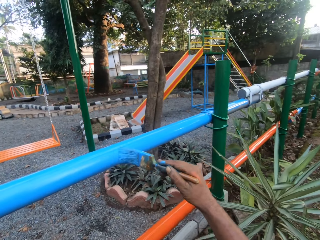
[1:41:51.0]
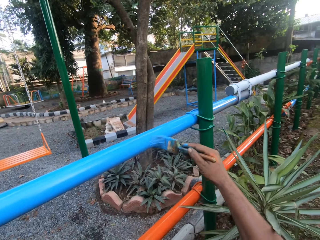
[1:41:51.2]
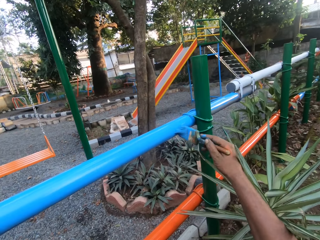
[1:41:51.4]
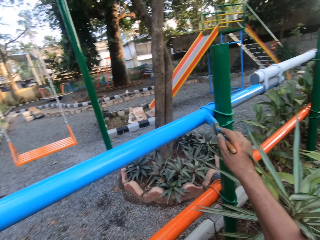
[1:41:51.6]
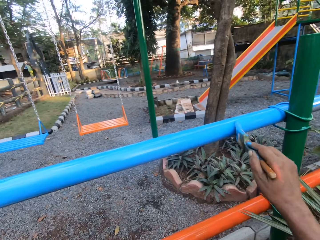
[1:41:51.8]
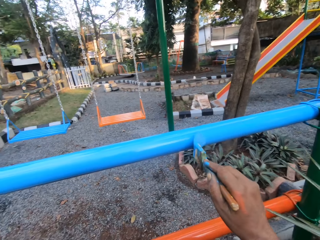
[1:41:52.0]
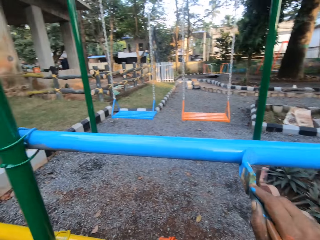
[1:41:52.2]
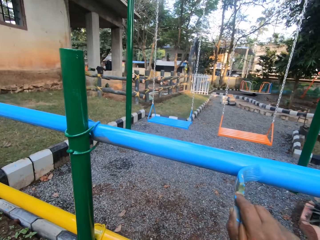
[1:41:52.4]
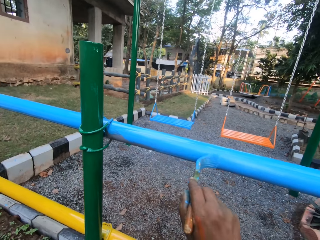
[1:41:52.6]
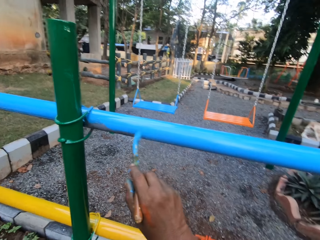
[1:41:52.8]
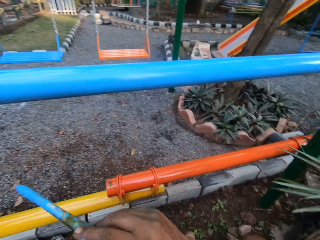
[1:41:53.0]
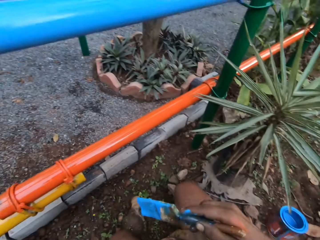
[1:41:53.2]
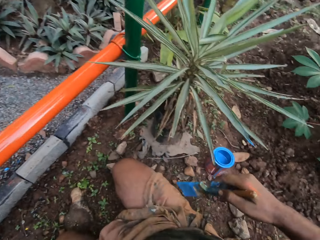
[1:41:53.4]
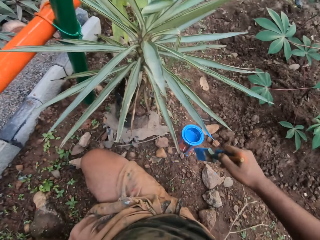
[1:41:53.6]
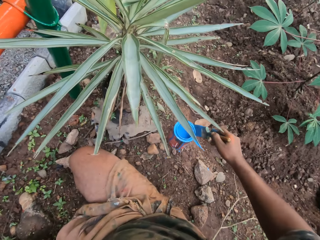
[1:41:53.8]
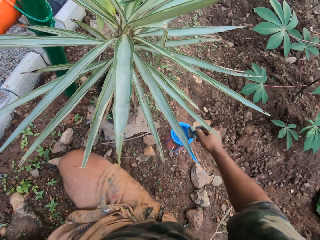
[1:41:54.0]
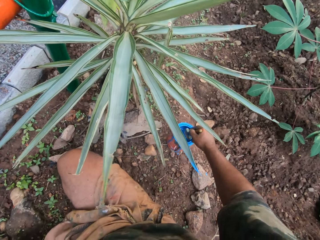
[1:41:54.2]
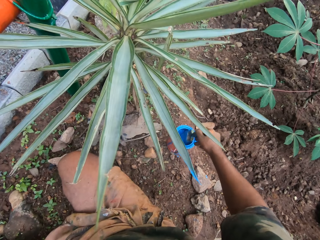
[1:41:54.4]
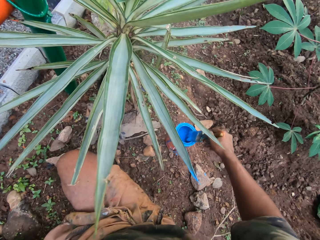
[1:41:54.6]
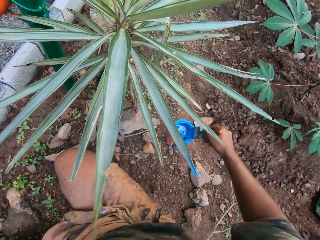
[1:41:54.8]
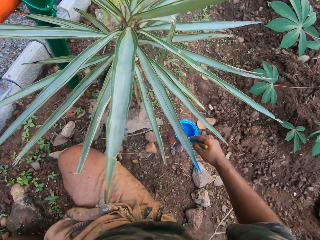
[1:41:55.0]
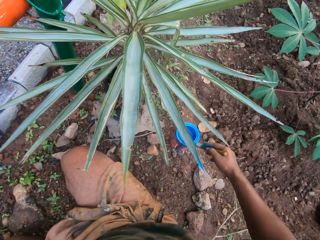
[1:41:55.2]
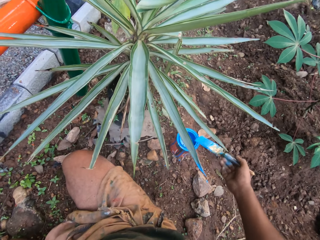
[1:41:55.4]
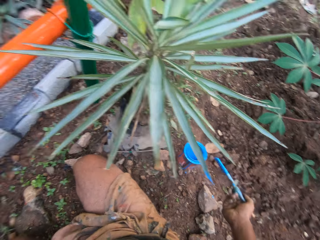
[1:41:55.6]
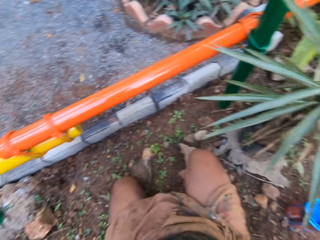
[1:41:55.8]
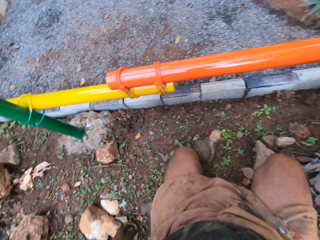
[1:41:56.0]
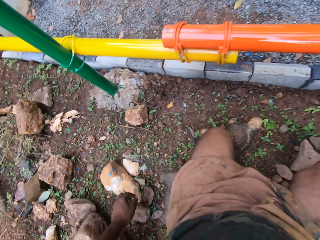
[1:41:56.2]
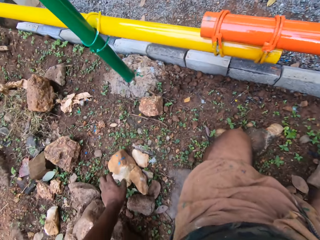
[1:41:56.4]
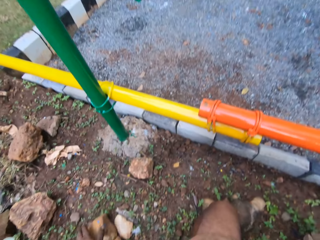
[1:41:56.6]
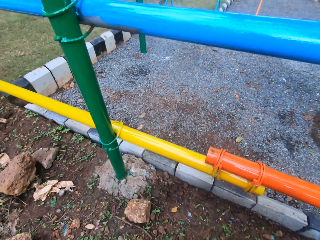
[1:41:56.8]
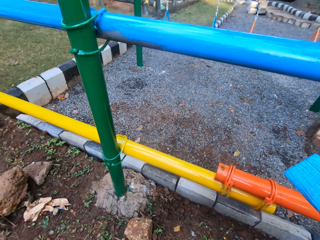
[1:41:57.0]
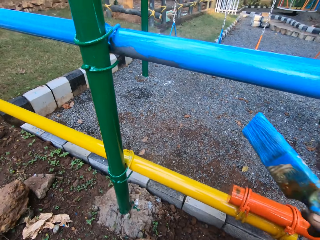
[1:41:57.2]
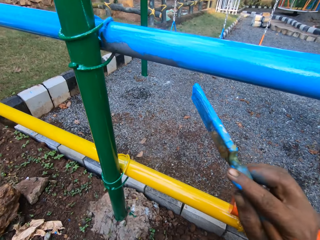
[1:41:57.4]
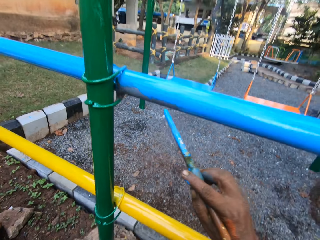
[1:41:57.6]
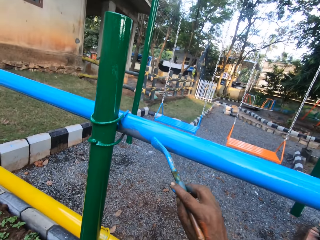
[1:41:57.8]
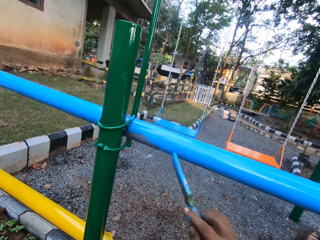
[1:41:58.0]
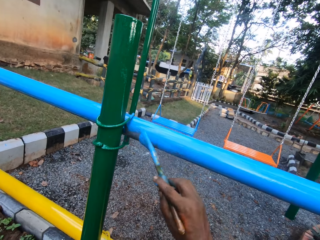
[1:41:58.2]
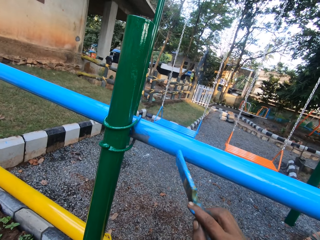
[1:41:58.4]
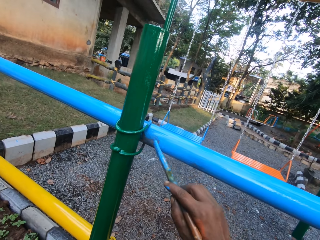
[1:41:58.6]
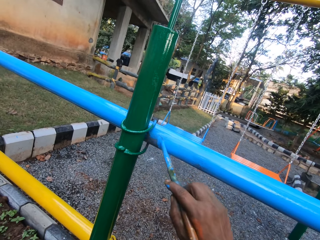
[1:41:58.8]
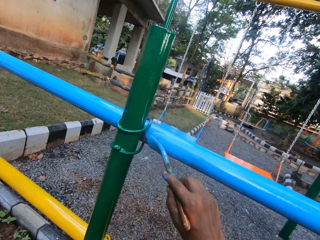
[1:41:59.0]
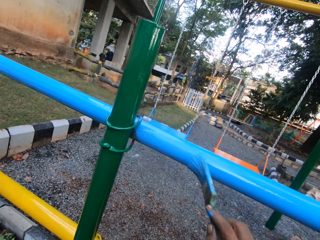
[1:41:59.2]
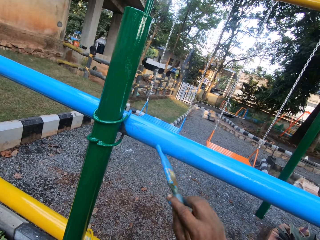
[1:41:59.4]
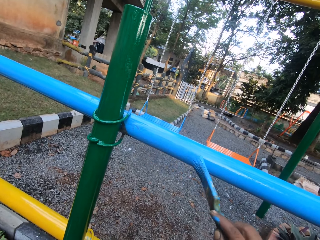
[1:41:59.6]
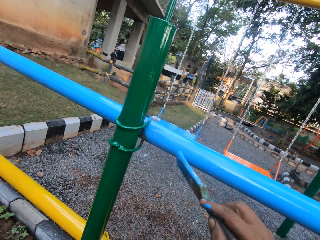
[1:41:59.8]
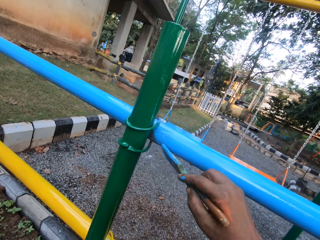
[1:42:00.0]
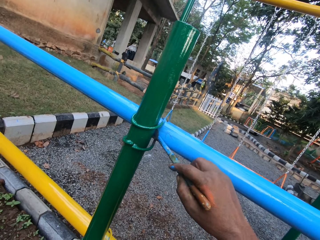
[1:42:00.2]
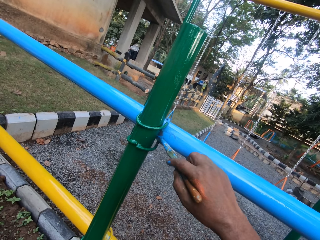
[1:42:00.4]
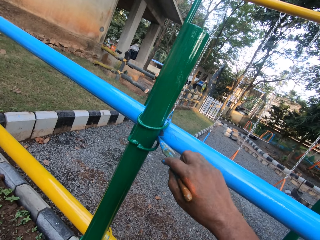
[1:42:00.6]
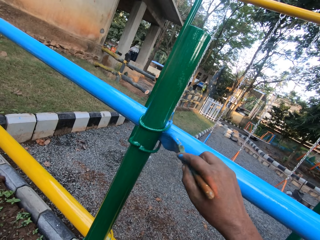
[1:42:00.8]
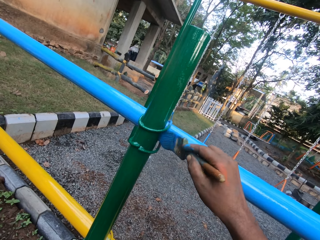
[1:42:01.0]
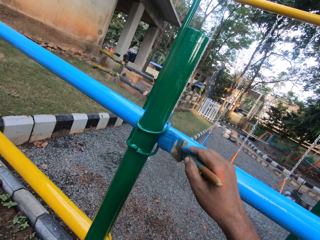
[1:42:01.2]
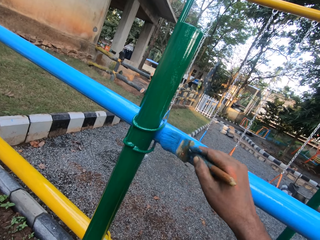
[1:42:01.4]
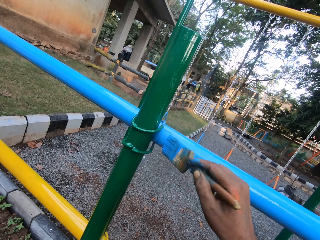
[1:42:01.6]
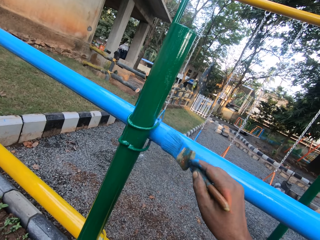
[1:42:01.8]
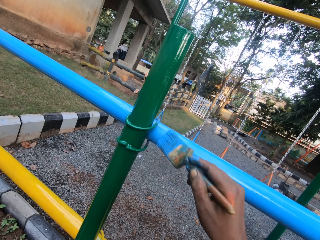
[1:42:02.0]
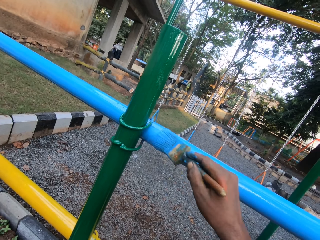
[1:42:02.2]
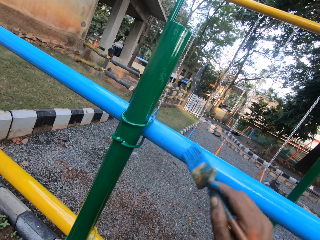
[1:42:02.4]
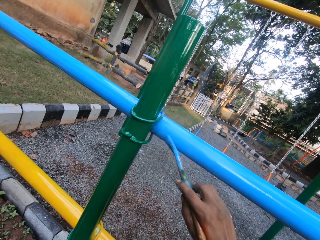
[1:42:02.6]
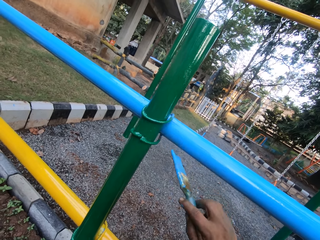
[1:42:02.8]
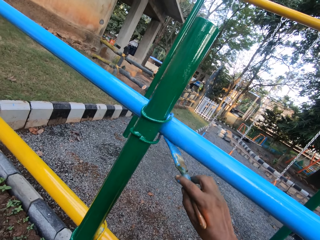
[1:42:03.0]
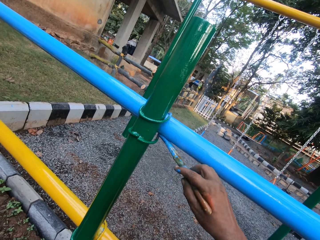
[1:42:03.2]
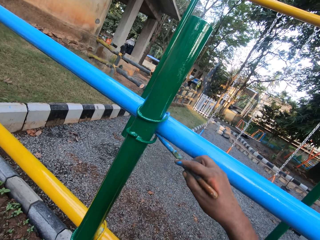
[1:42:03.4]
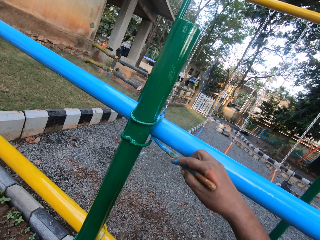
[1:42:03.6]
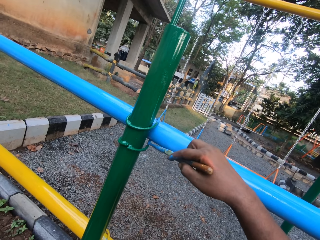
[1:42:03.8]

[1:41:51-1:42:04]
The camera wearer dips the painting brush in the paints. They look around. They paint a metal rod with the painting brush.

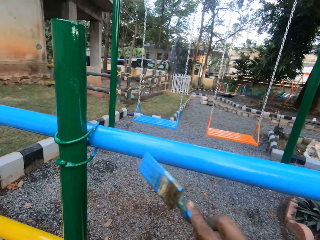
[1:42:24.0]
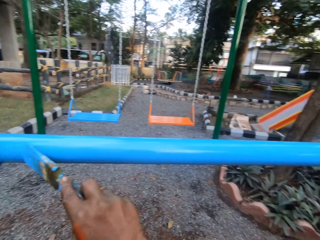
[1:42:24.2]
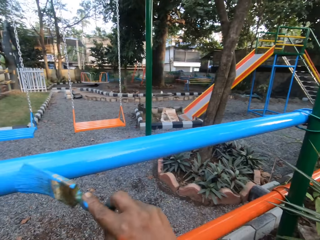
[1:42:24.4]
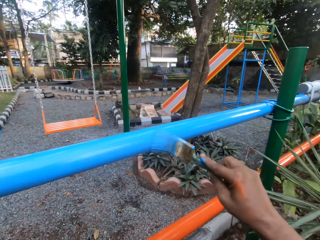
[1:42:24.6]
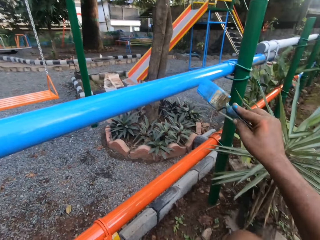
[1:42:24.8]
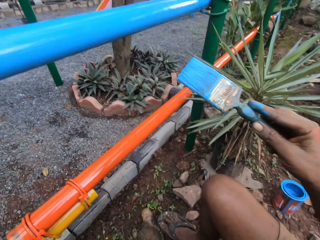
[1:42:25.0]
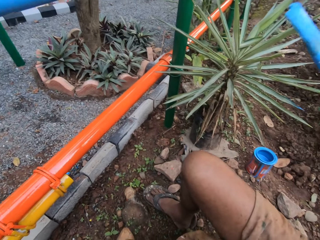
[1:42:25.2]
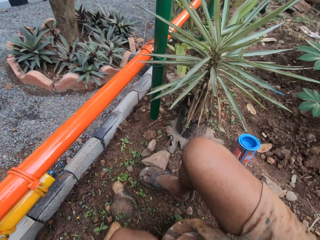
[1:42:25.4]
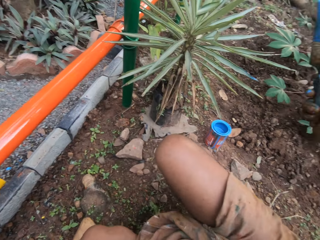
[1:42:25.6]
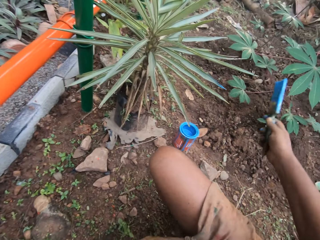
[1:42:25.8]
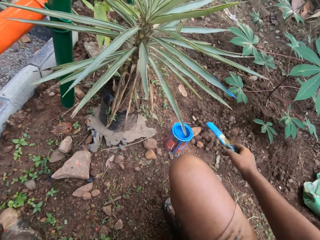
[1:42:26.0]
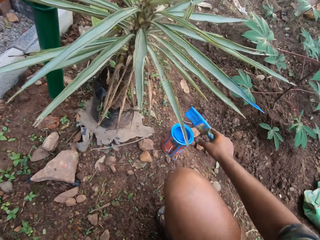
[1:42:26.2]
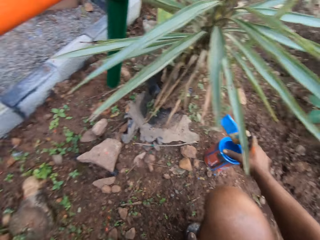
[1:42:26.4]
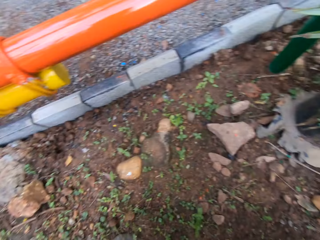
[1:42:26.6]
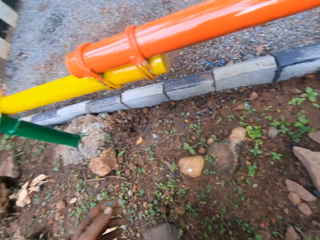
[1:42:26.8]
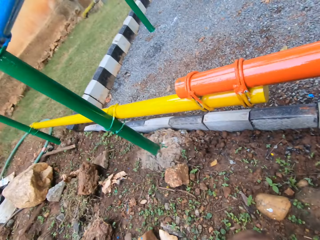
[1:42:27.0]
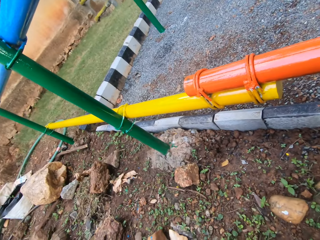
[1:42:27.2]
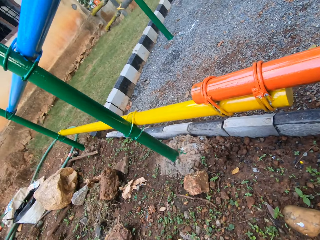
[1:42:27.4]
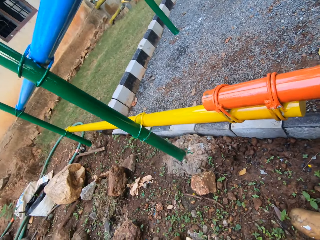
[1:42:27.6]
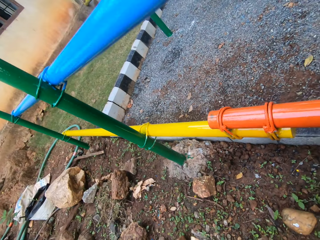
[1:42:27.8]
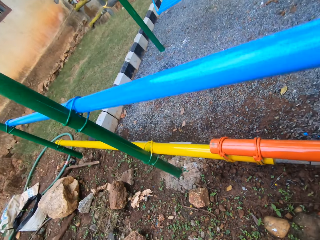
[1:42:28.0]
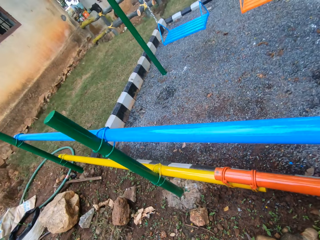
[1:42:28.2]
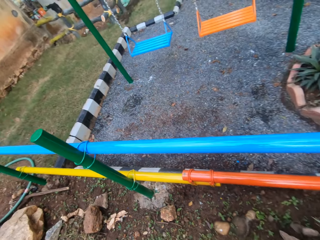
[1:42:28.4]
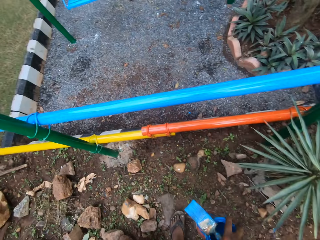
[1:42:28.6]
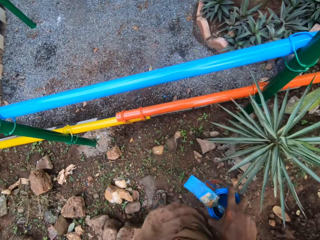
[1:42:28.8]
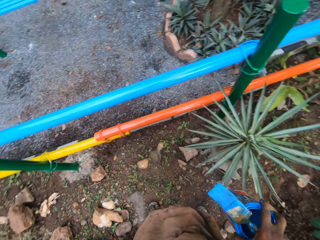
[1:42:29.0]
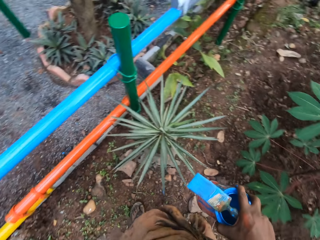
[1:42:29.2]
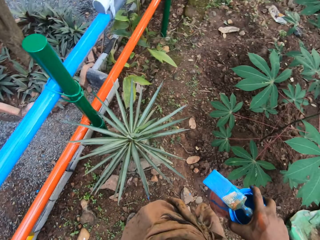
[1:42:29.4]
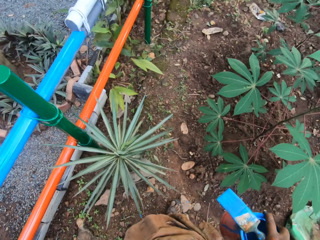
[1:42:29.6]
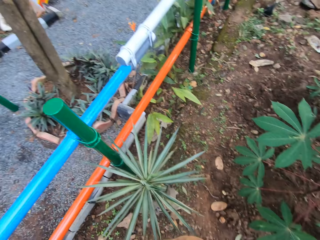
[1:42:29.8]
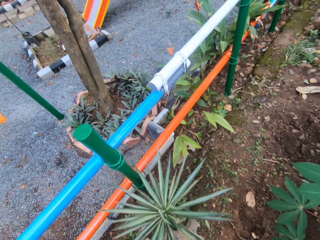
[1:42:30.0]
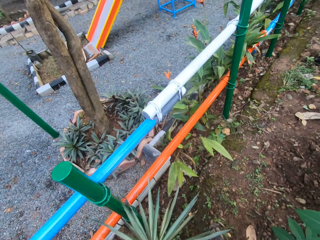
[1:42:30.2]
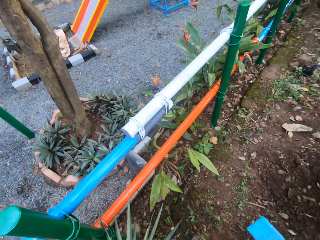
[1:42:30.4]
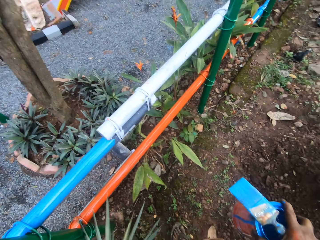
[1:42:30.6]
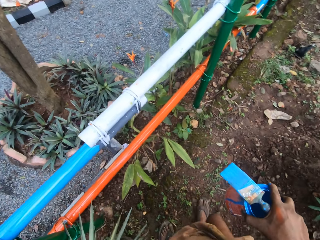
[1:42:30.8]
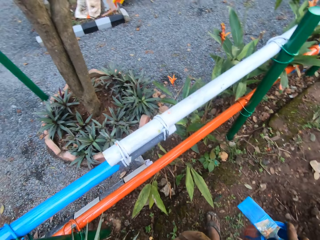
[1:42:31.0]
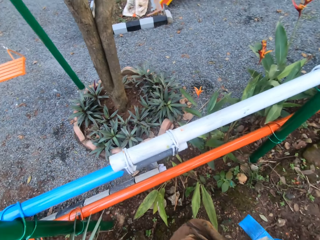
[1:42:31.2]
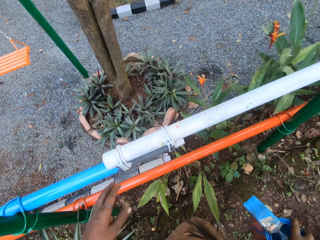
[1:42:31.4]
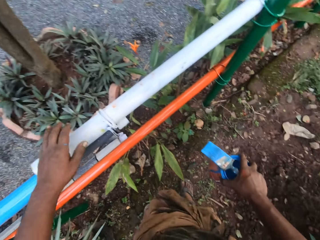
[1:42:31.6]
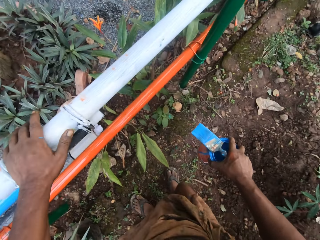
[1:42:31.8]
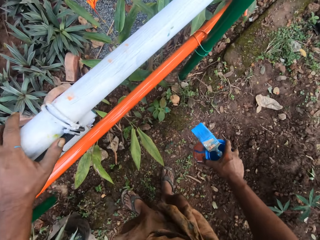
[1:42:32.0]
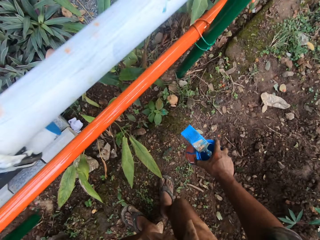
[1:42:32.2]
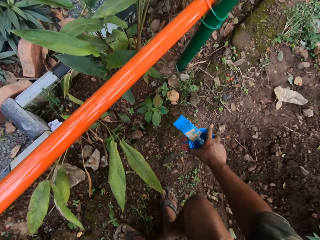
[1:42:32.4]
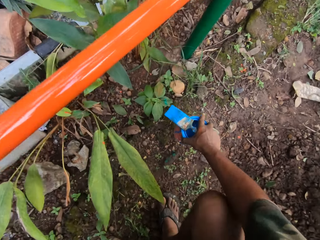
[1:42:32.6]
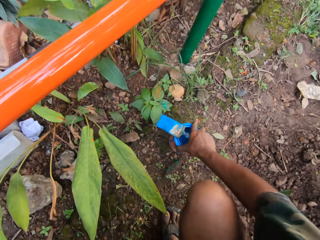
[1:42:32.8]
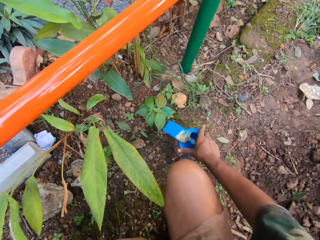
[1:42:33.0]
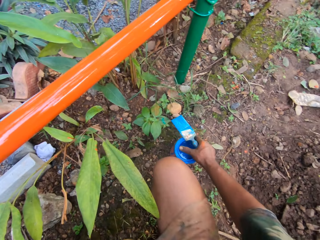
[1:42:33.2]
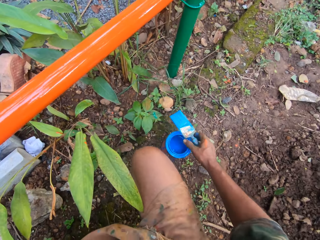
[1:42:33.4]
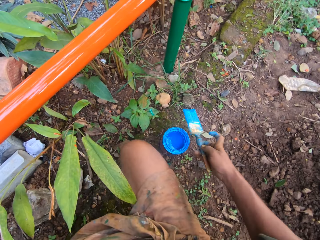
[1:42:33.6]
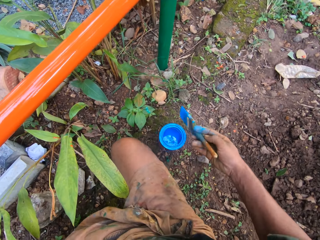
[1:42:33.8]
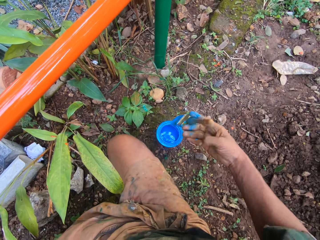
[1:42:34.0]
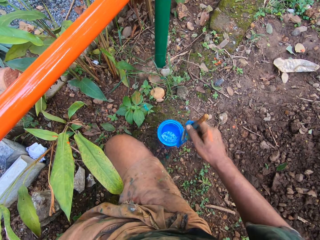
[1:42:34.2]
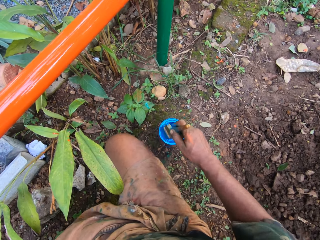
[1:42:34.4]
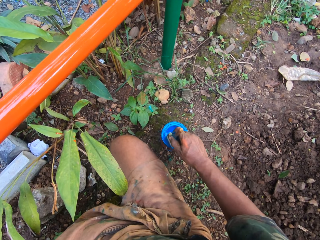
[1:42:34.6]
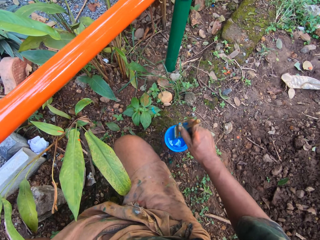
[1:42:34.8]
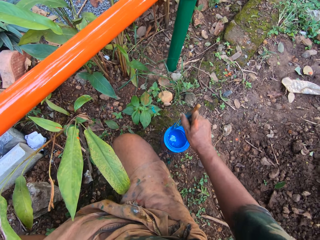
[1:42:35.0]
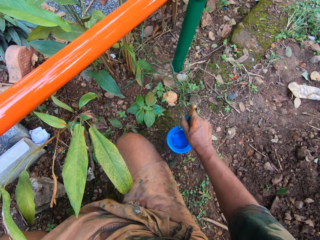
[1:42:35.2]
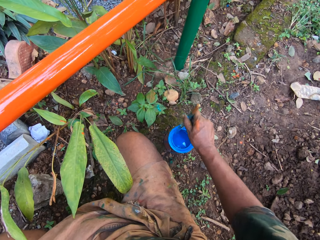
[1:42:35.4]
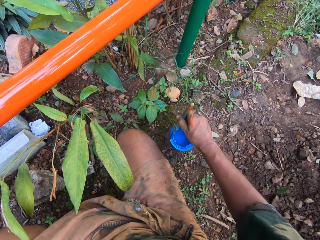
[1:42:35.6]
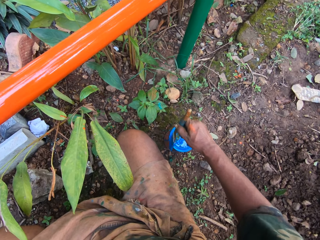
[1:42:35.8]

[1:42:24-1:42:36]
The camera wearer picks up a paint can. They look around. They carry the paint can. They place a hand on the metal bar. They place down the paint can. They dip the paint brush in the paint can.
